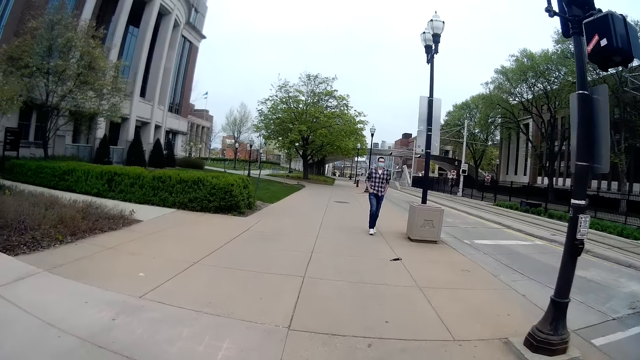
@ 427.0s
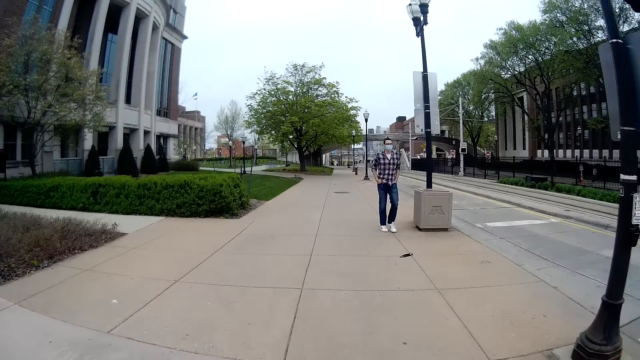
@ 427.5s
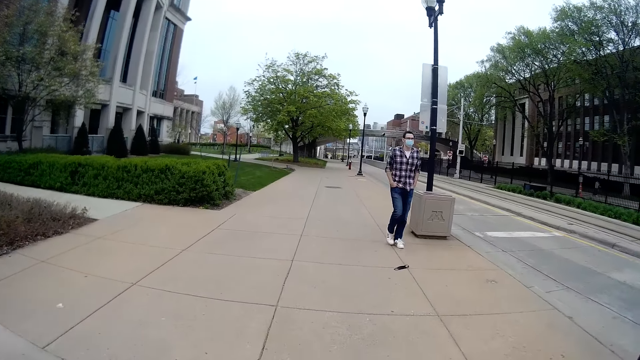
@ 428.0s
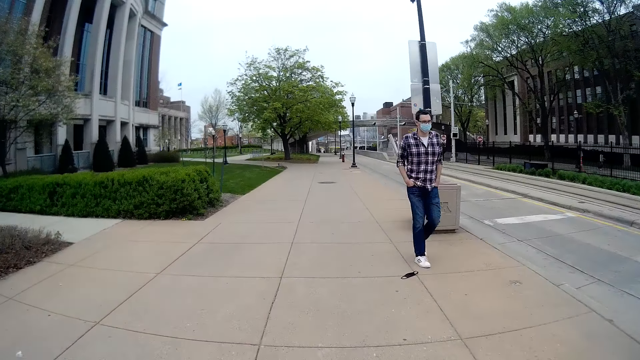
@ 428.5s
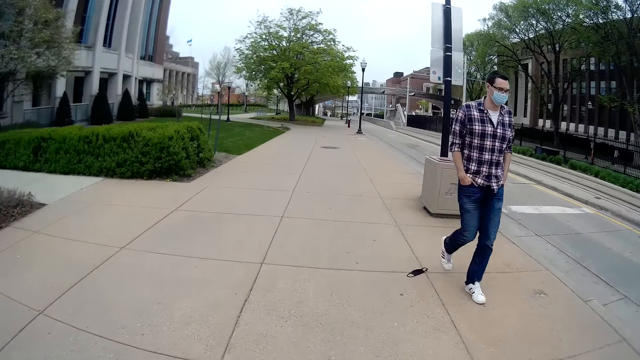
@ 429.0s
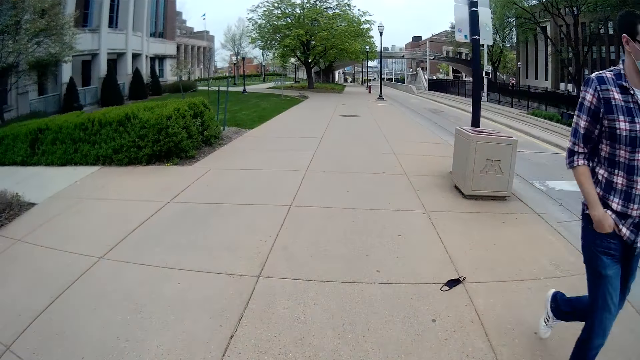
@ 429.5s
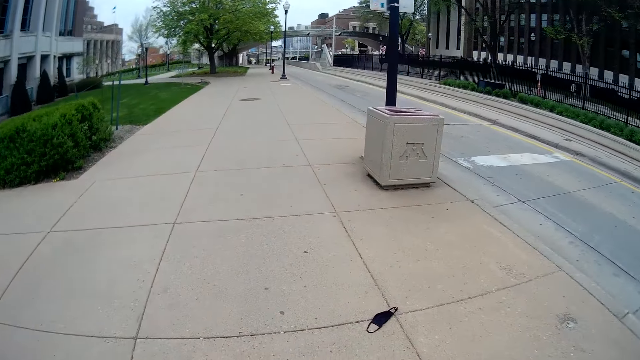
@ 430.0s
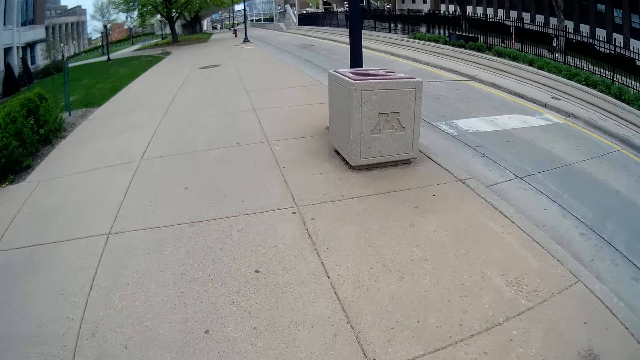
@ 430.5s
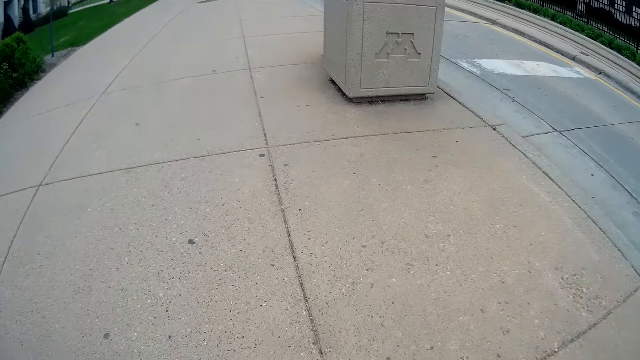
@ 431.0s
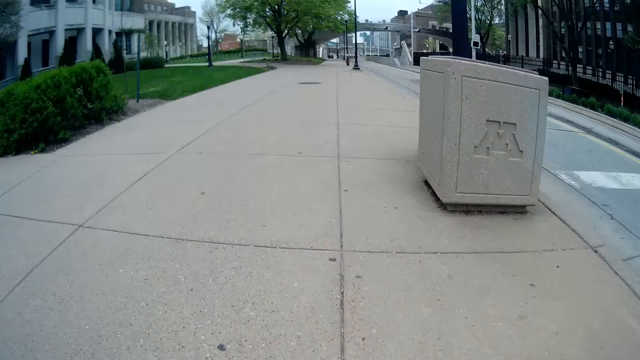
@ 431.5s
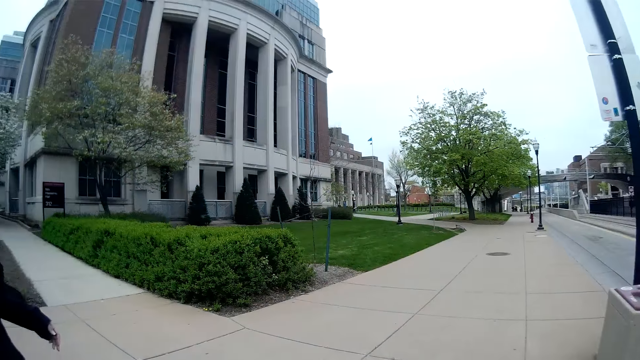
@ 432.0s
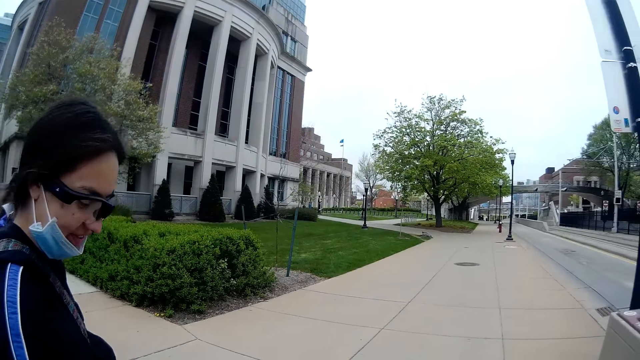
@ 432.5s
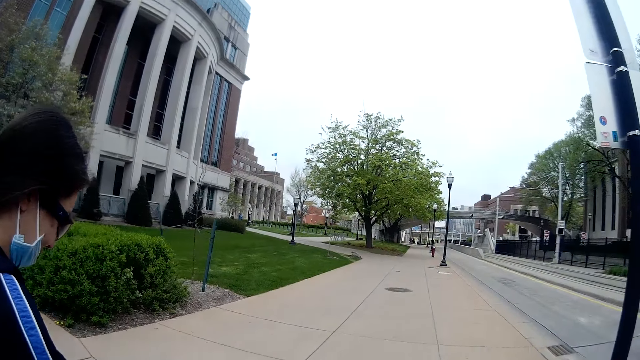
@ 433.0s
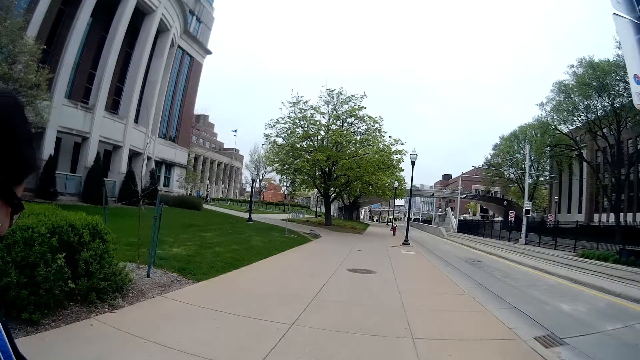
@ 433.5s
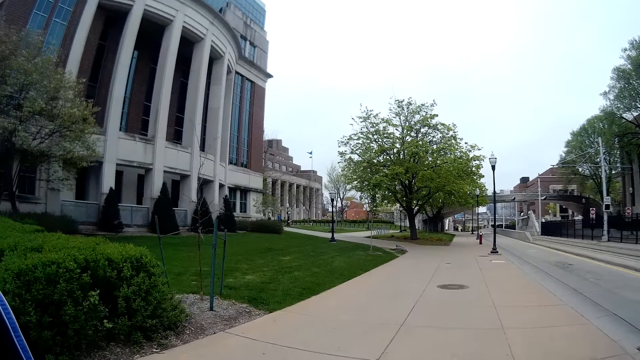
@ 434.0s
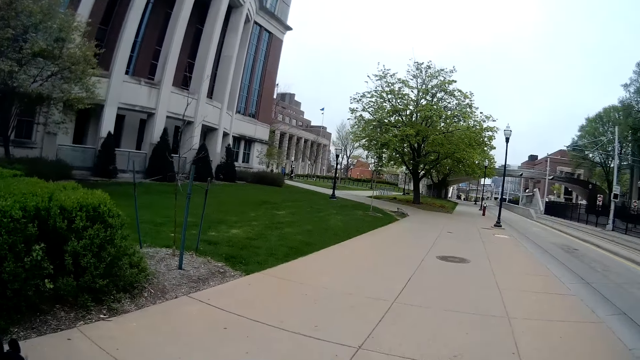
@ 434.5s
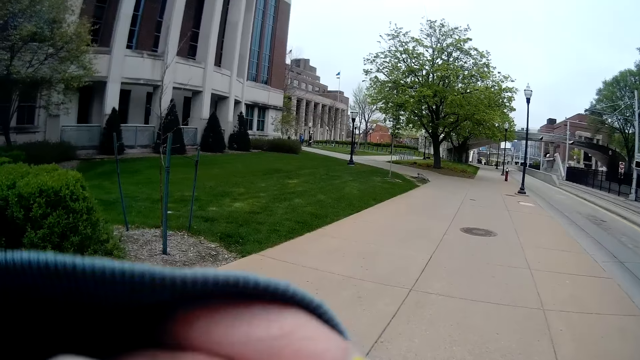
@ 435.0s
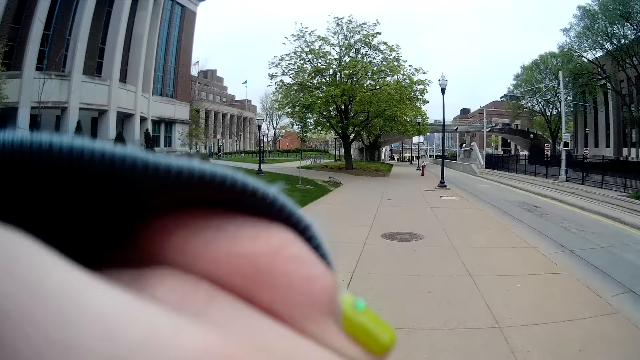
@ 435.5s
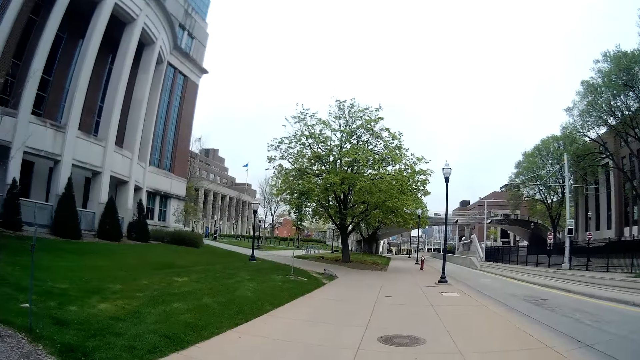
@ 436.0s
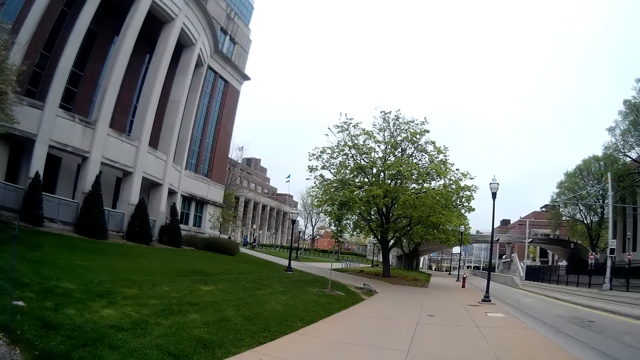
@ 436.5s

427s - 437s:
A man walks around.

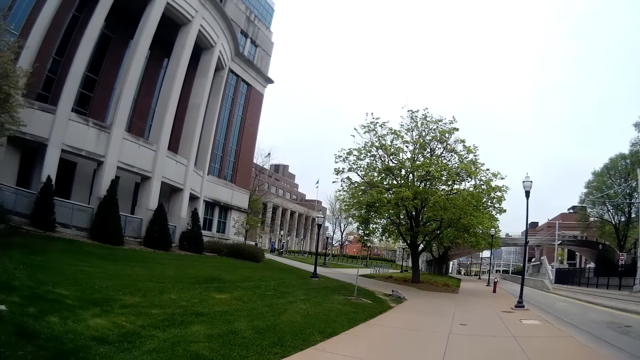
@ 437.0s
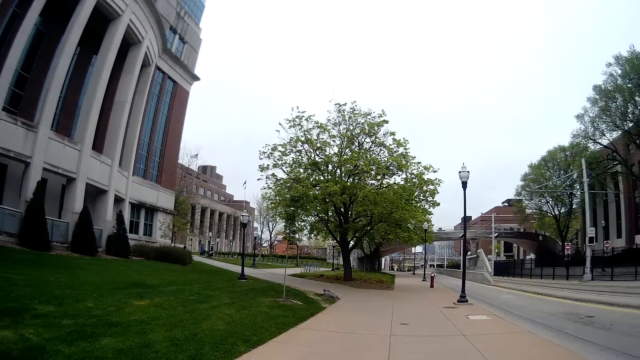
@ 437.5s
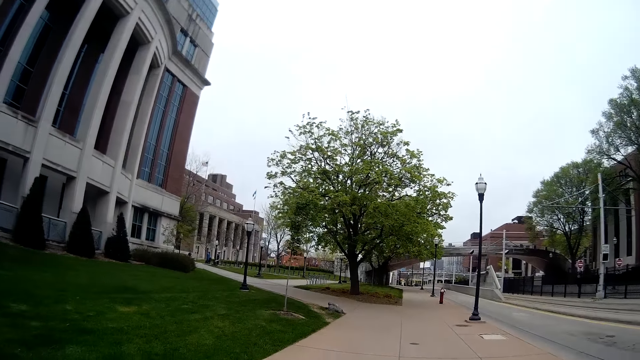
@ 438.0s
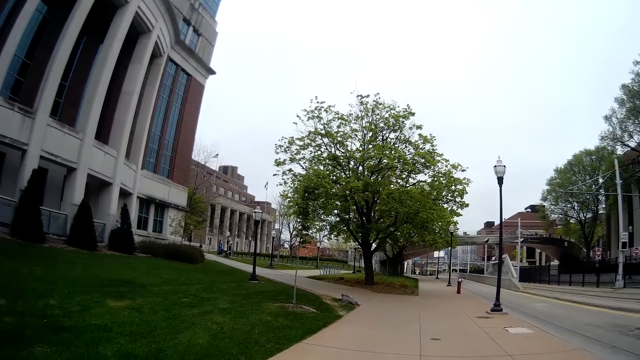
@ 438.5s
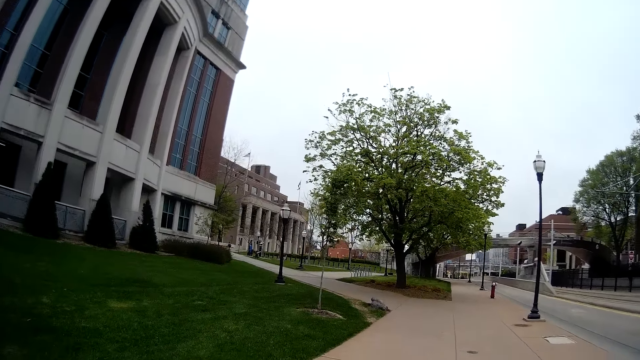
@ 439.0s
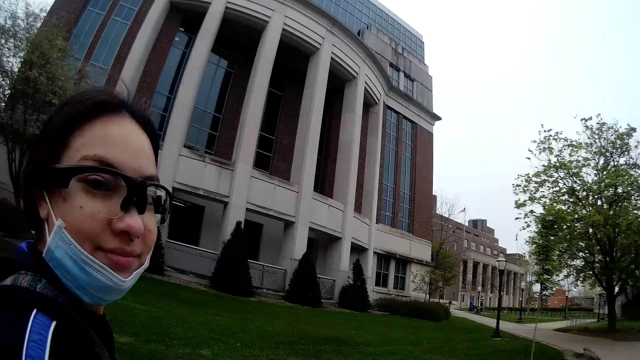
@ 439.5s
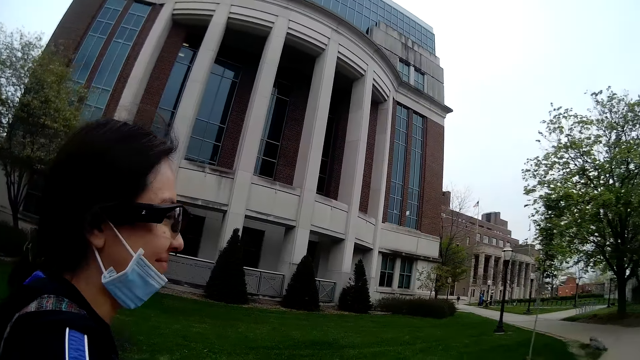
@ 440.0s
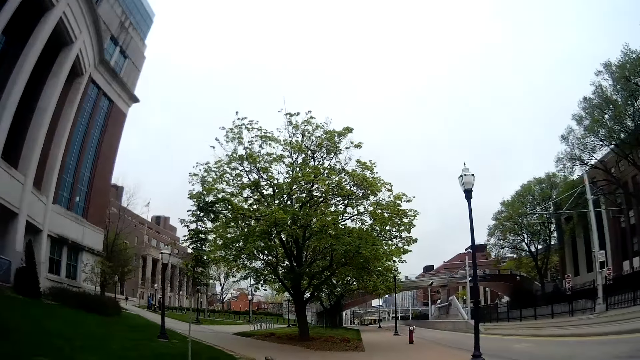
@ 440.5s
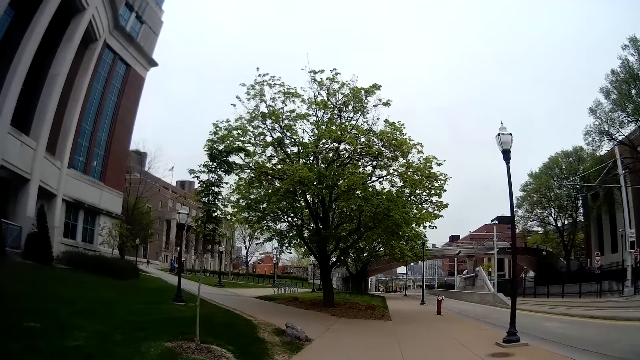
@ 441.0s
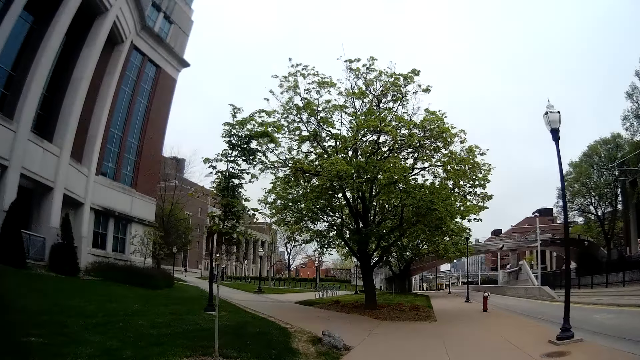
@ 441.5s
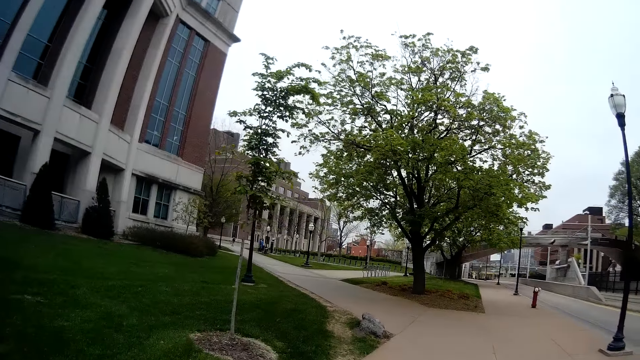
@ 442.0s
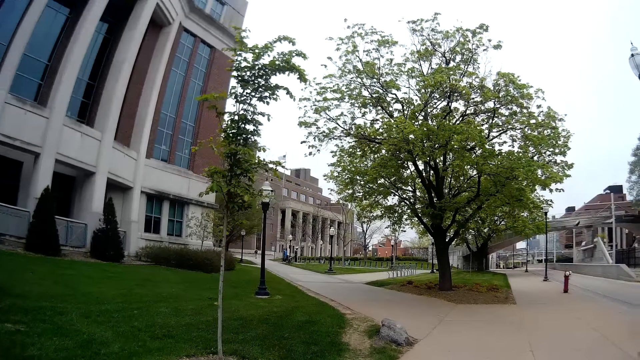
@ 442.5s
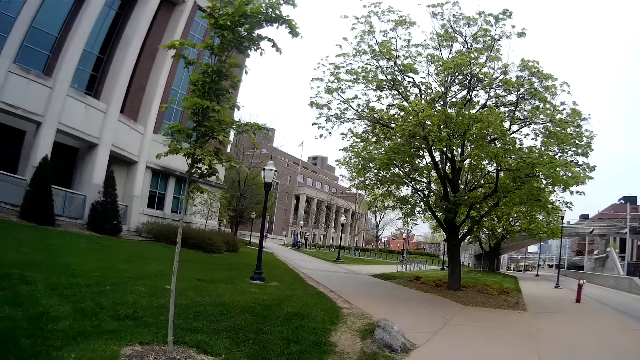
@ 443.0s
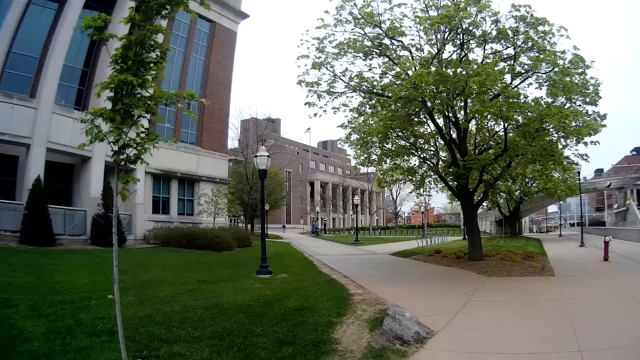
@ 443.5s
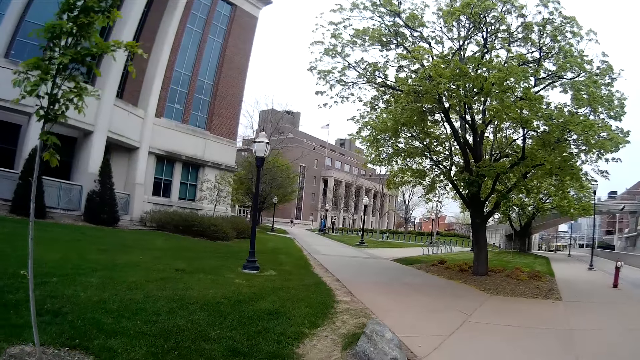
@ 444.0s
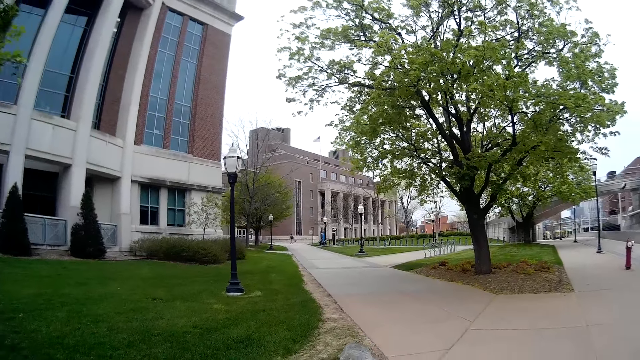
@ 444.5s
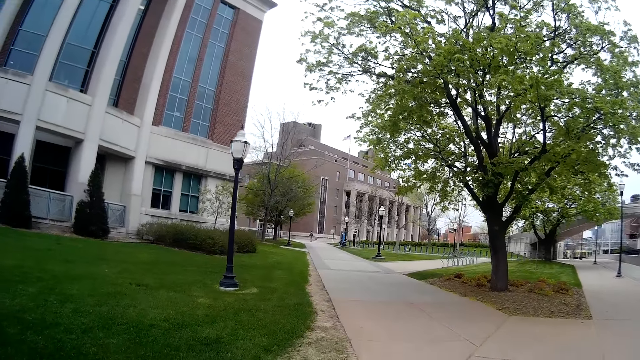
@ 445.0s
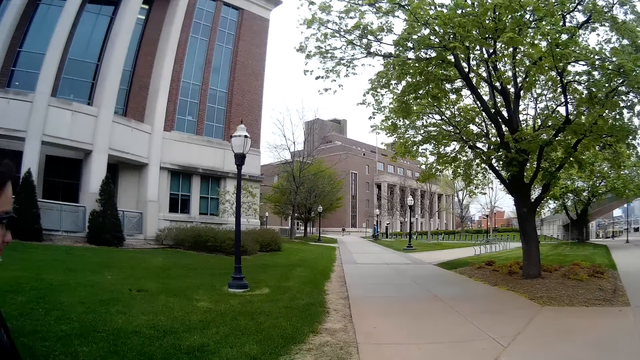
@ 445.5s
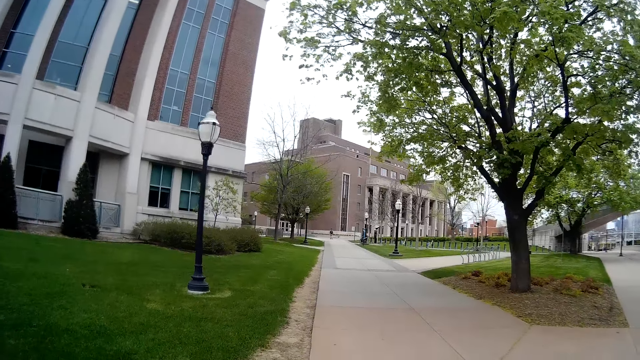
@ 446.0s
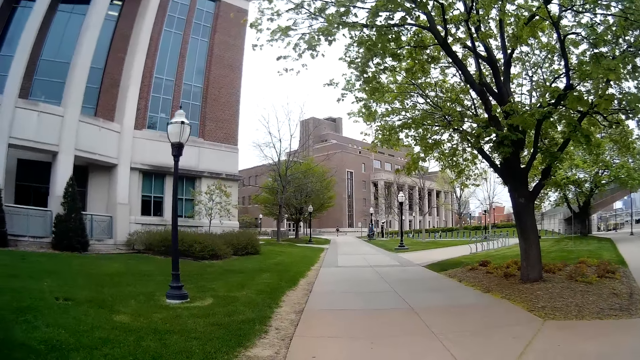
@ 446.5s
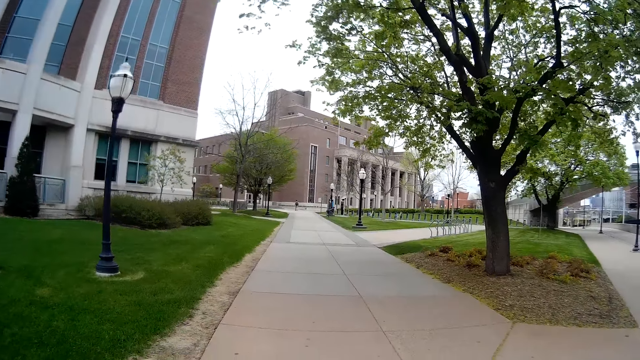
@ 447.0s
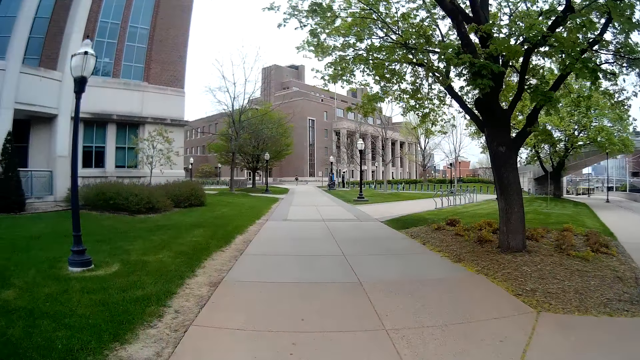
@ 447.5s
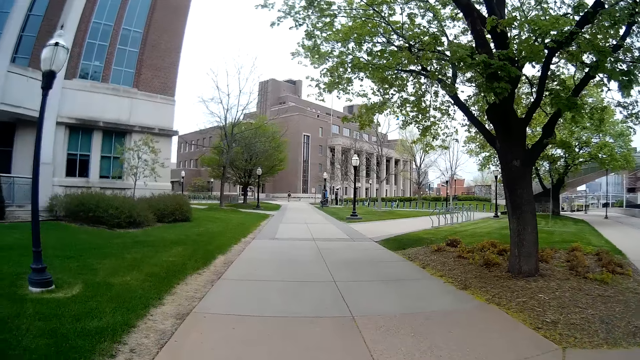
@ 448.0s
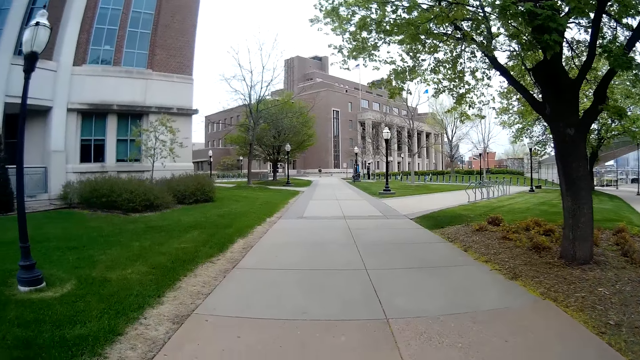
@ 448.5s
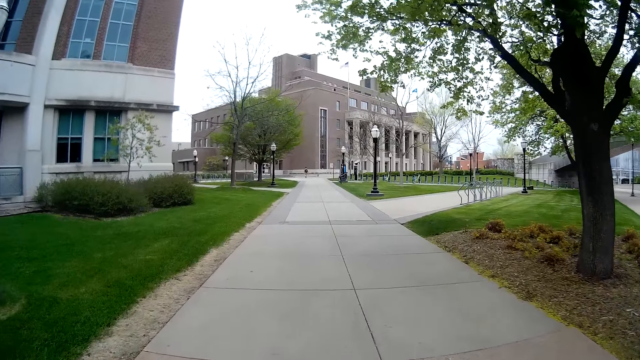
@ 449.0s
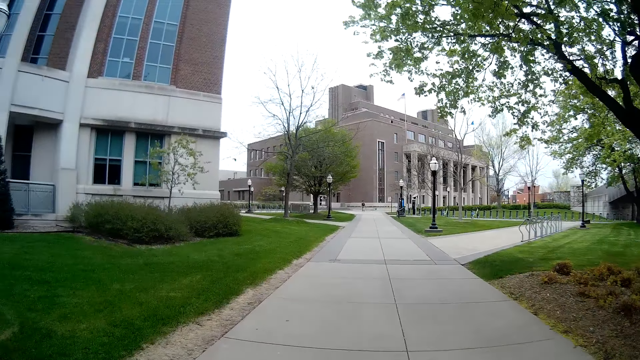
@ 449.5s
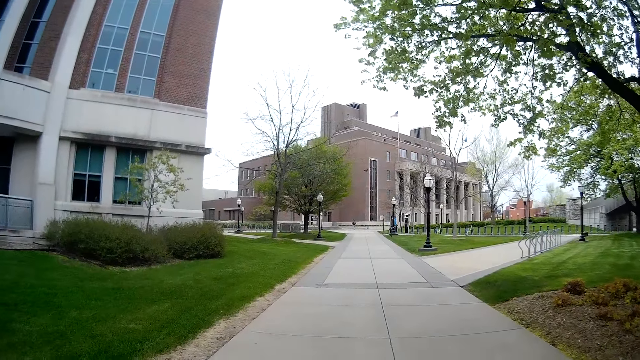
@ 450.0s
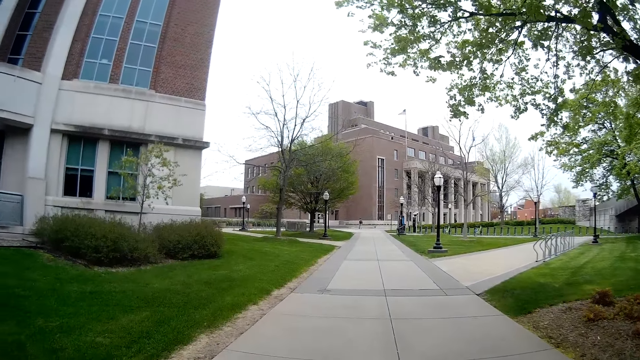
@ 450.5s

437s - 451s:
A lady talks to the camera wearer. The lady walks around.
